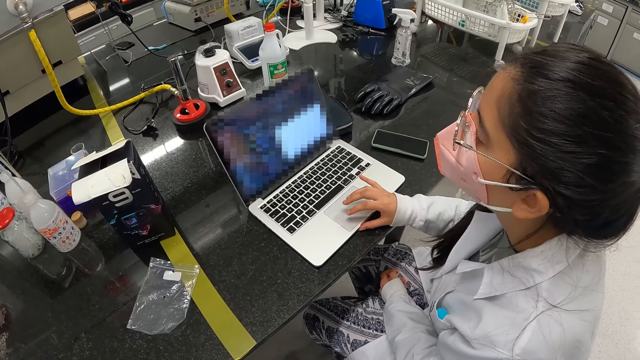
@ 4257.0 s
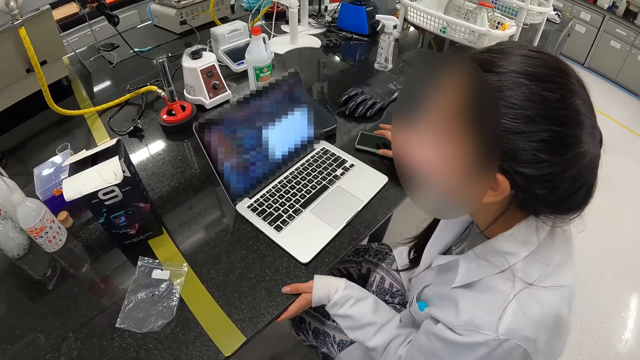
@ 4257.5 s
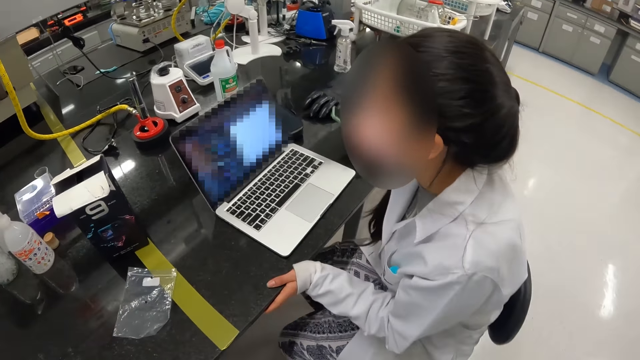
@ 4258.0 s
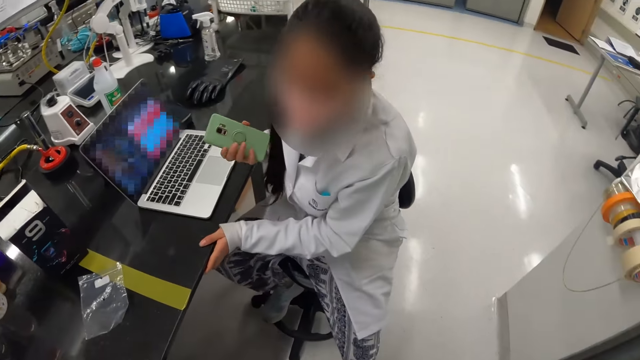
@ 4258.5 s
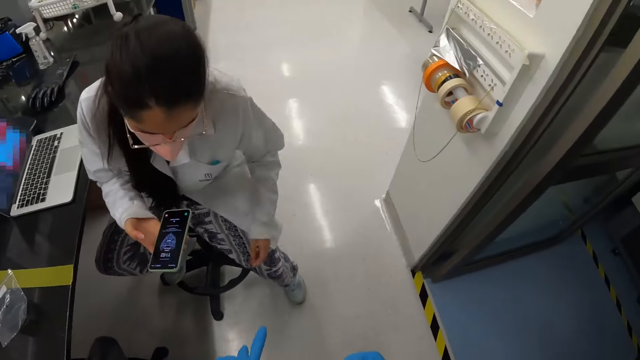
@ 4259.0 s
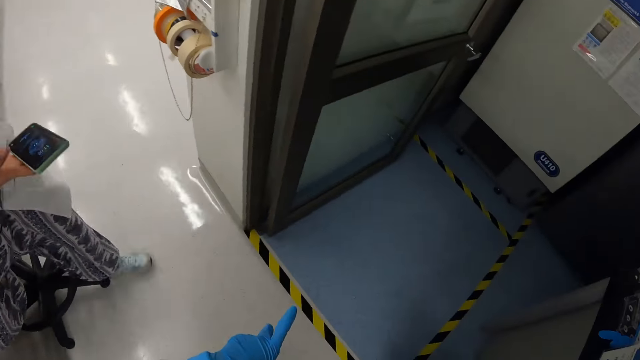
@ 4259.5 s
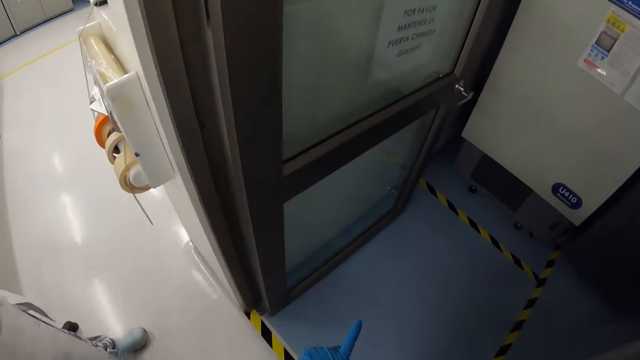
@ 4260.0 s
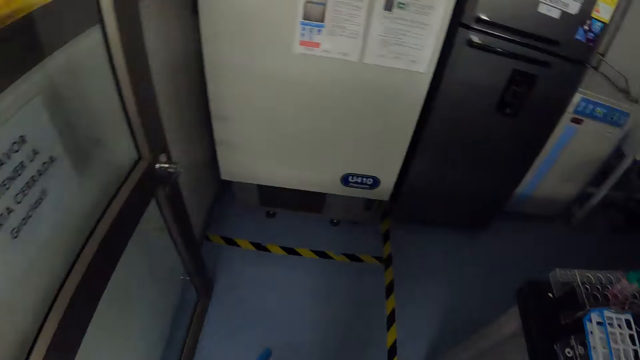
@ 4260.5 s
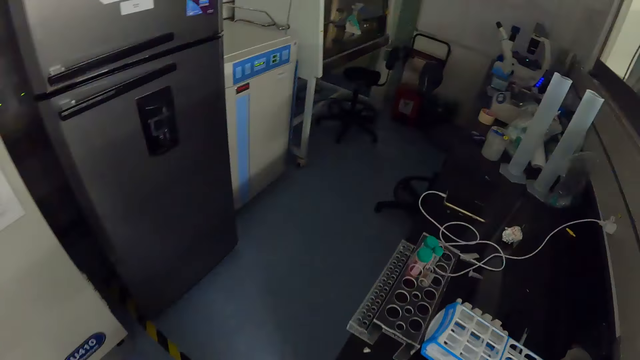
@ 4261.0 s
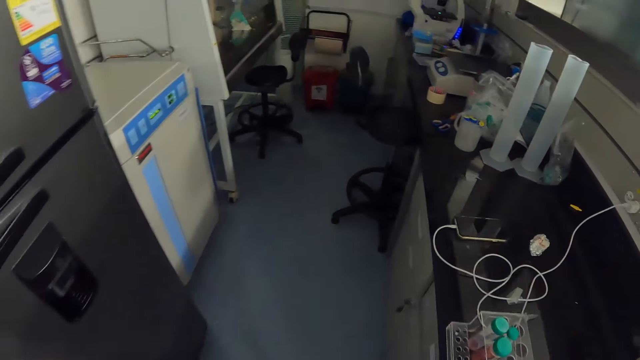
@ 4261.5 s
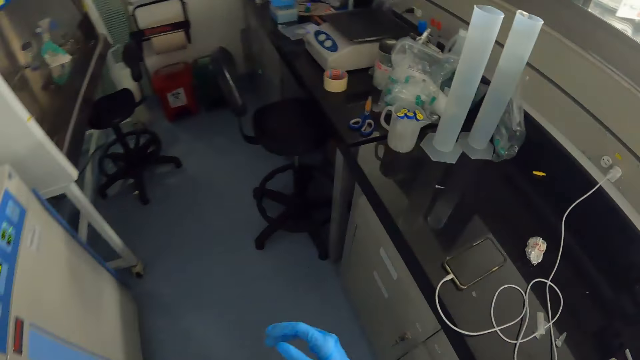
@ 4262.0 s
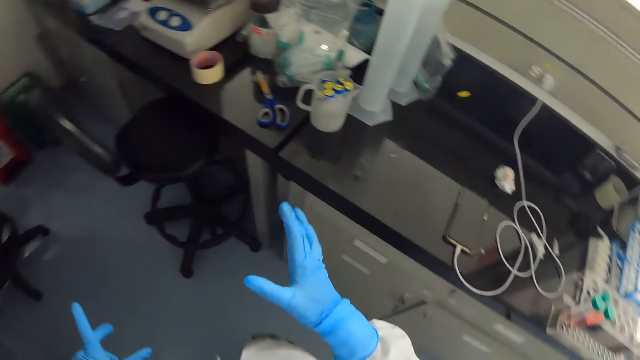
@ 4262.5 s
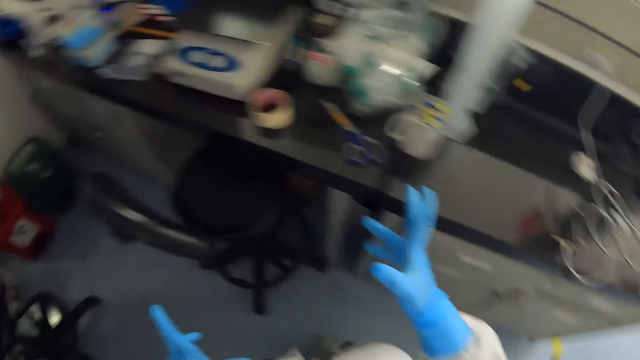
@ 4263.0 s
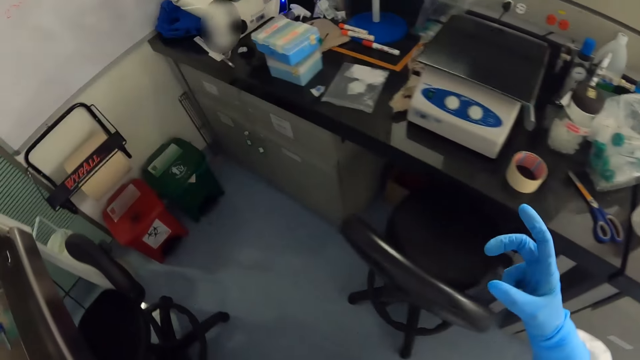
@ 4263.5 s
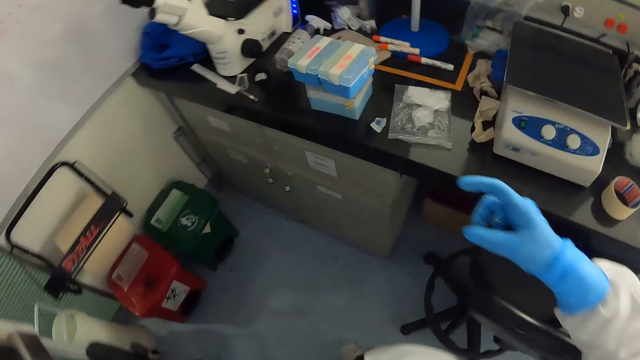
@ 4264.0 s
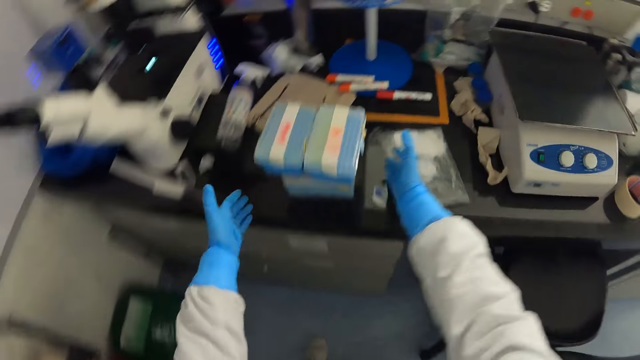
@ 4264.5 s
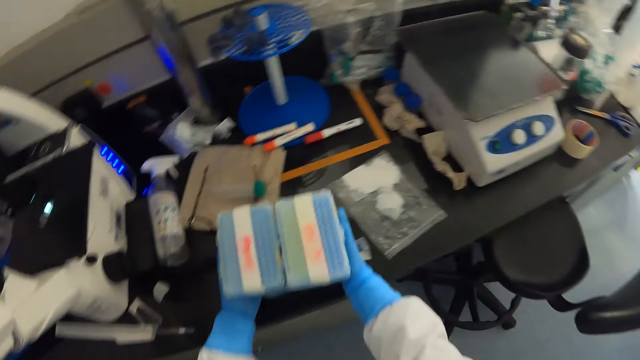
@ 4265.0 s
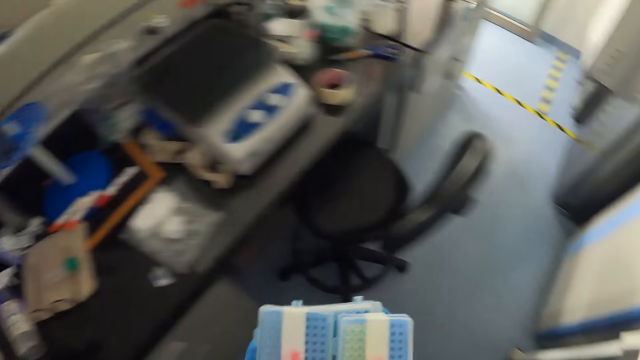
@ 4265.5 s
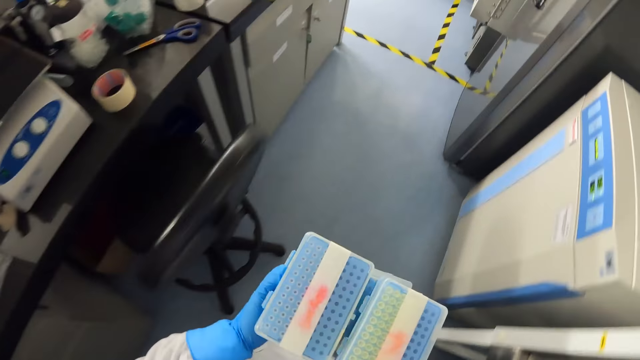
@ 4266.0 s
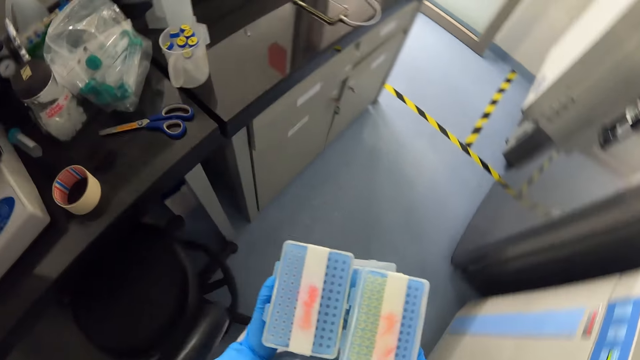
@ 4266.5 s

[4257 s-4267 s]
A woman rests the hand on the table. The woman takes the phone on the table. The woman walks to the other room and stands up. The camera wearer walks to the other room. They move hands. They carry the tins. They pick up plastic boxes.

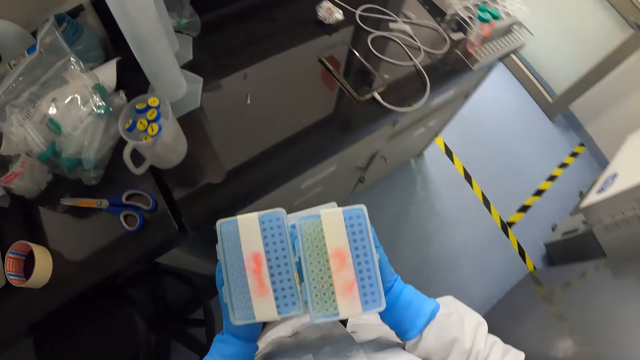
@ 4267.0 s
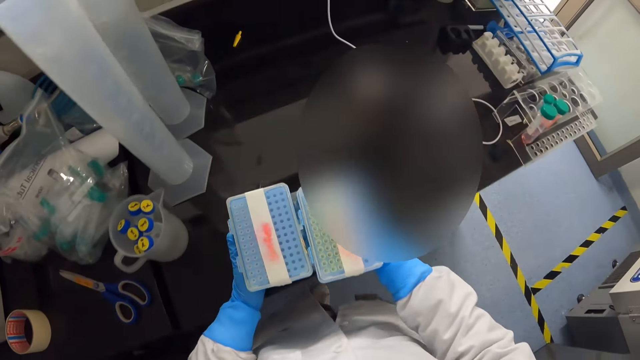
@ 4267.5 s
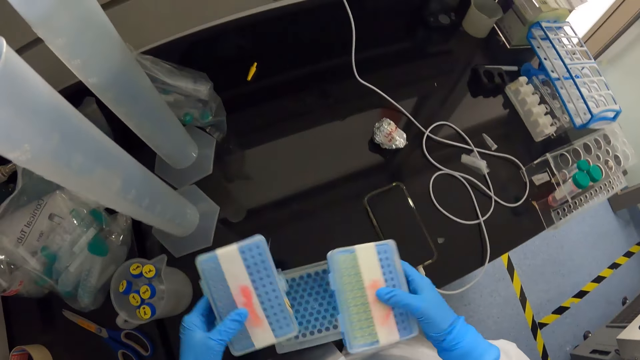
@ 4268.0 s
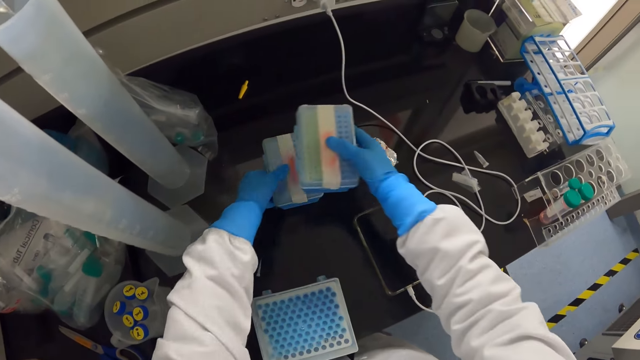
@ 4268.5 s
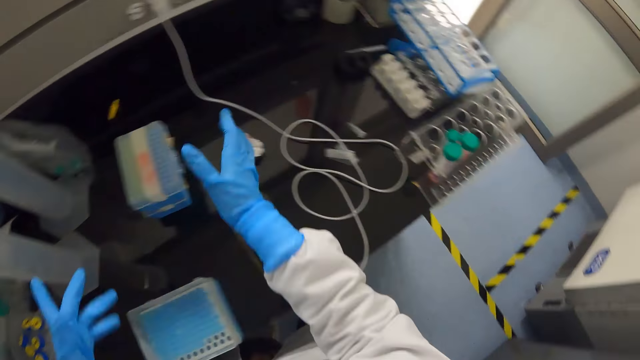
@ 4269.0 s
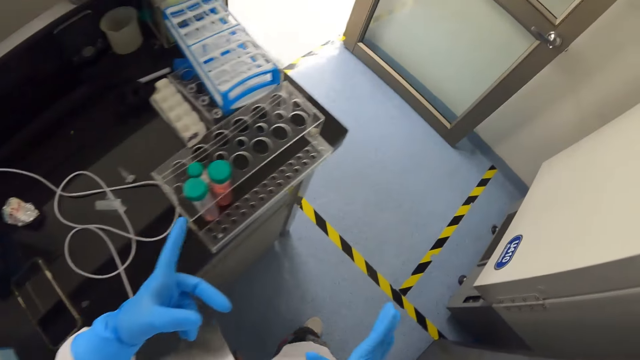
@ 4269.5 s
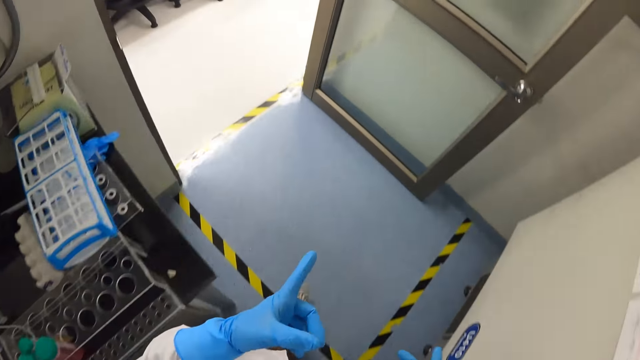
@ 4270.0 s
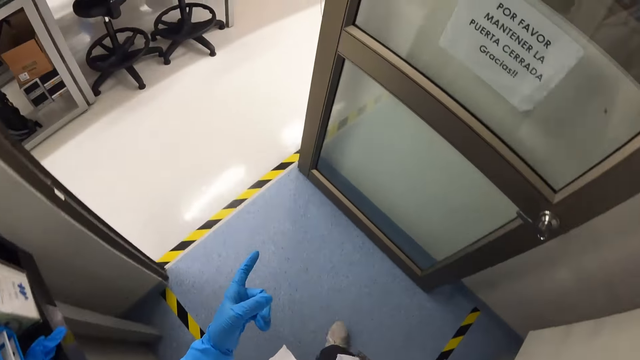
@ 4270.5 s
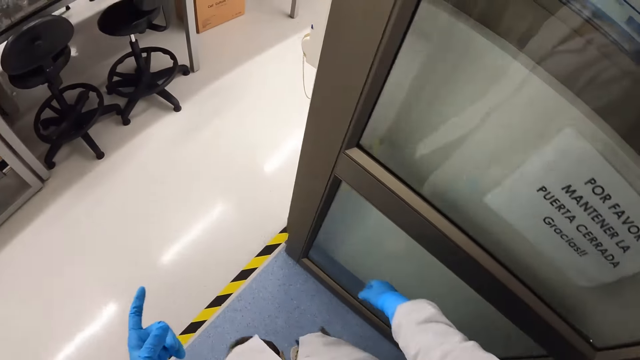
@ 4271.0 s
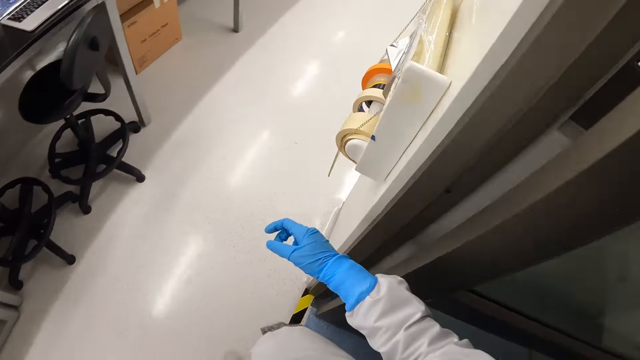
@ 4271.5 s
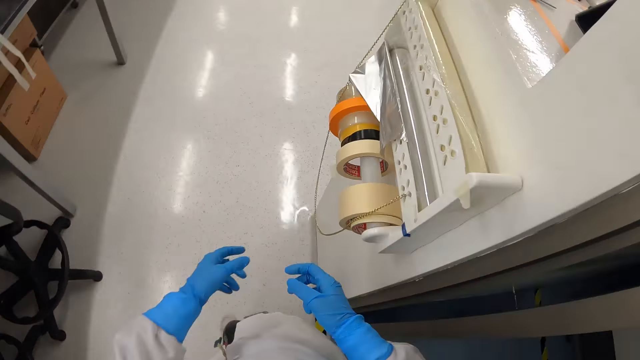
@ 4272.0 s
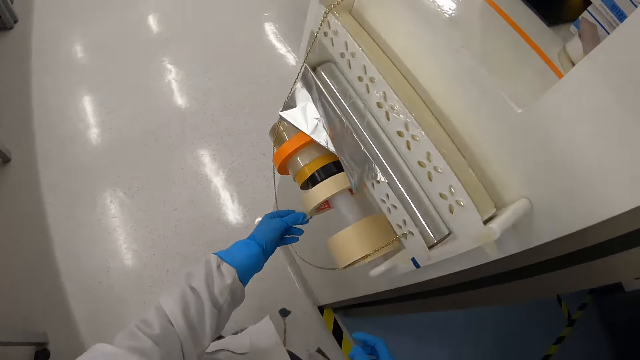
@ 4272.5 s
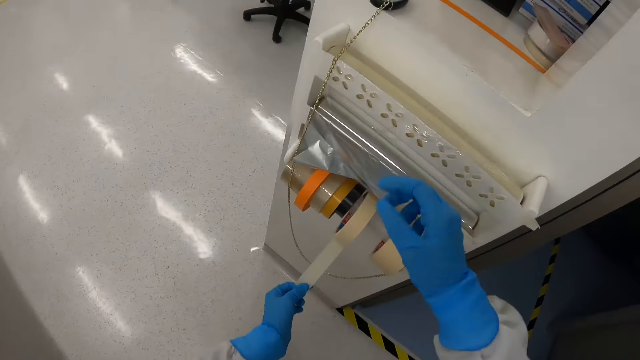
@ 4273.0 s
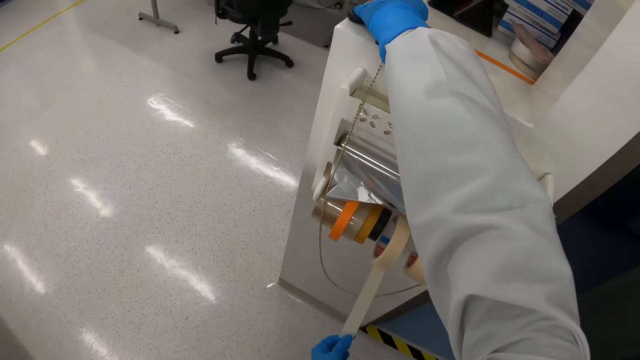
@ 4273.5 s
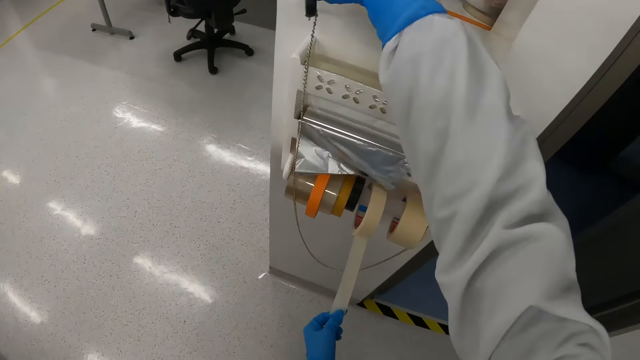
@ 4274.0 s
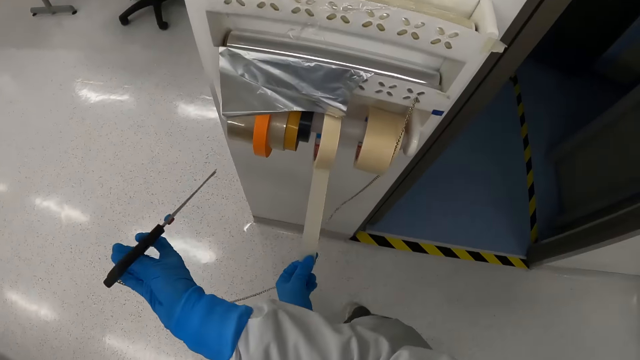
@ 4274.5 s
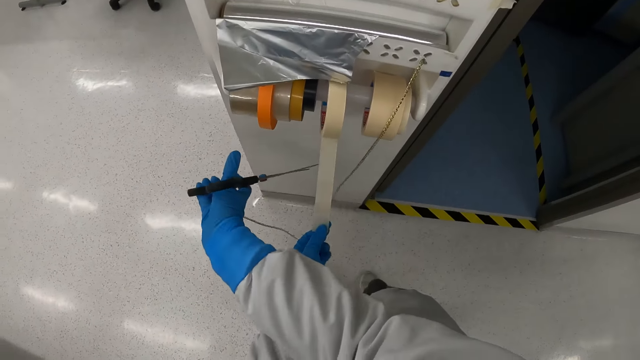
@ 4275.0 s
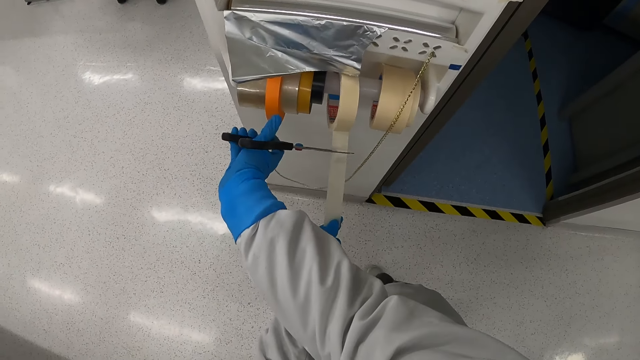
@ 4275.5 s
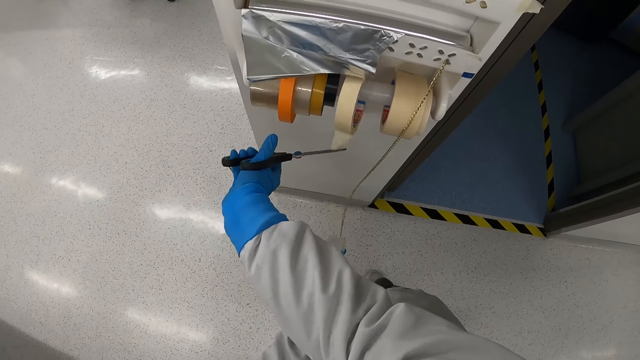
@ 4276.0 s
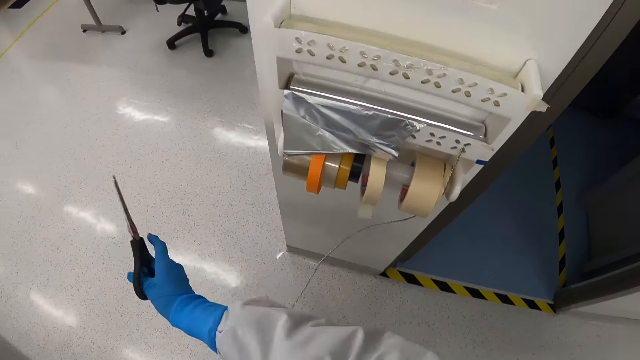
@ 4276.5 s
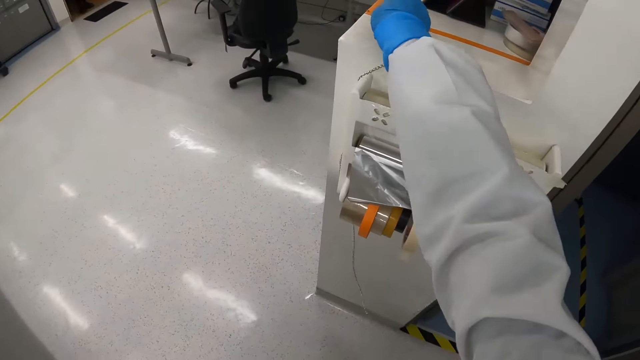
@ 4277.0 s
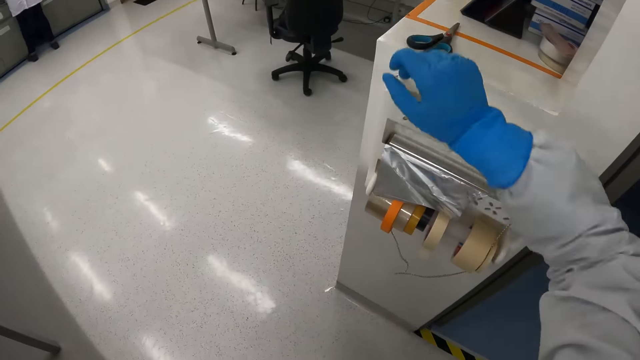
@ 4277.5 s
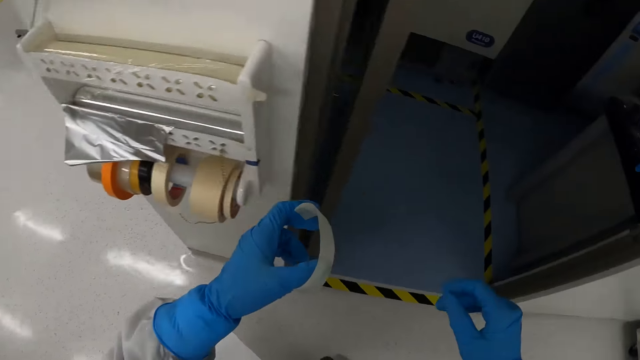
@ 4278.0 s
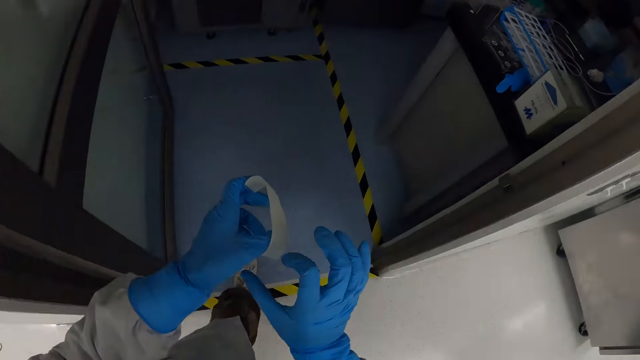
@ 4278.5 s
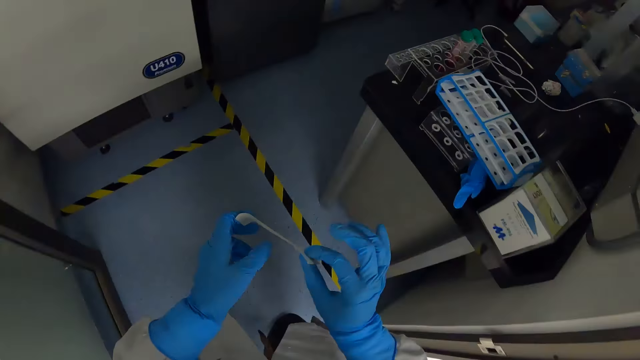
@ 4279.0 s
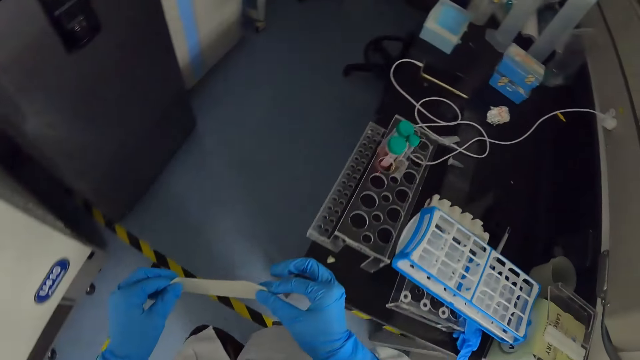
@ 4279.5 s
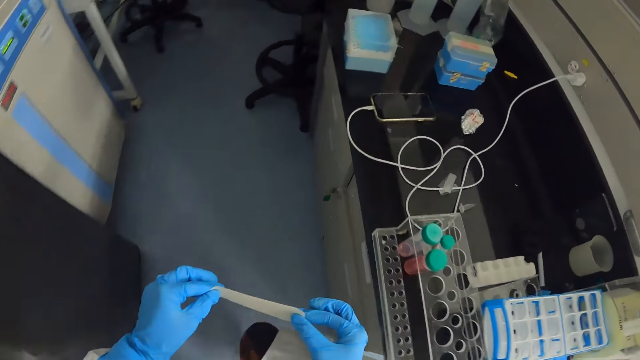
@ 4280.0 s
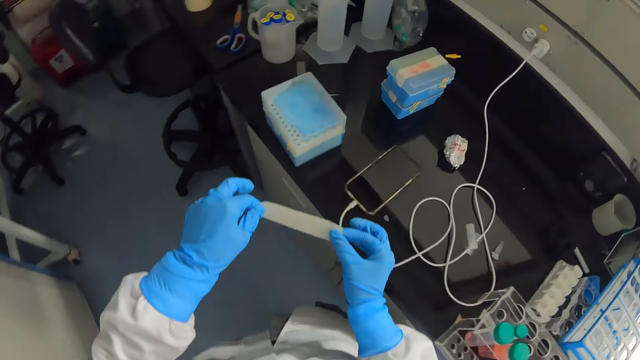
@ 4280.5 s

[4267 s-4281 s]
The camera wearer puts down the plastic boxes or tins. They pick up the plastic boxes. They separate the tins on the table. They put down the plastic boxes. They walk towards a sellotape. They point at the sellotape. They pull the sellotape. They pick up a scissor. They cut the sellotape with the scissor. They put the scissor aside. They hold the sellotape with hands. They take the sellotape on the hand.
